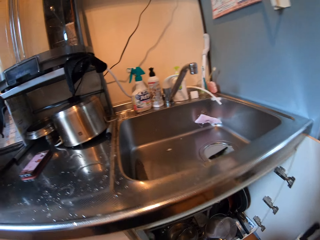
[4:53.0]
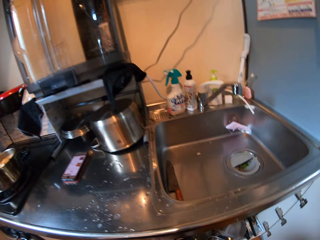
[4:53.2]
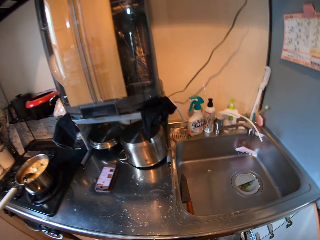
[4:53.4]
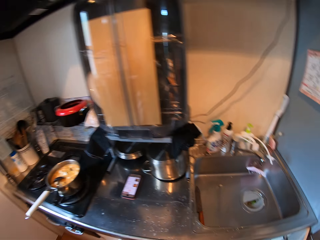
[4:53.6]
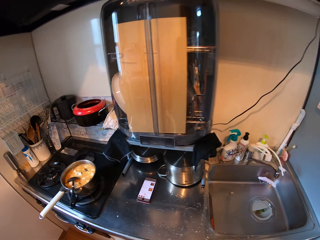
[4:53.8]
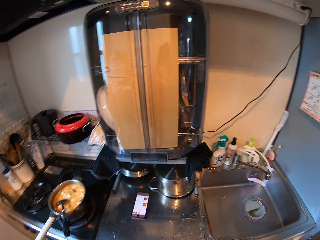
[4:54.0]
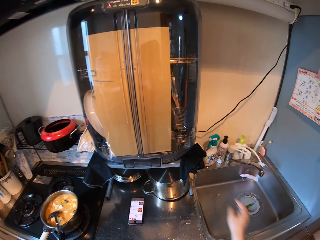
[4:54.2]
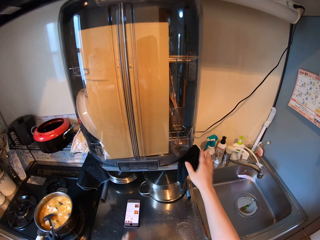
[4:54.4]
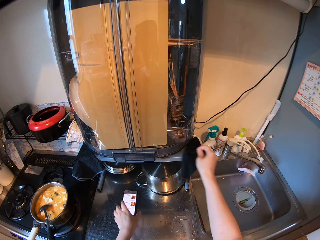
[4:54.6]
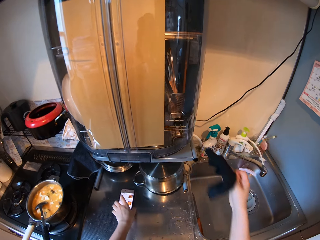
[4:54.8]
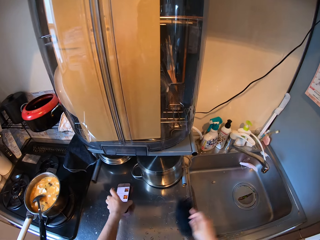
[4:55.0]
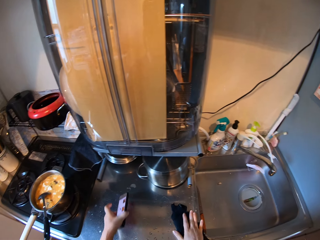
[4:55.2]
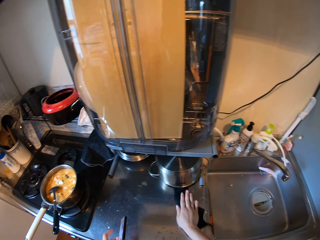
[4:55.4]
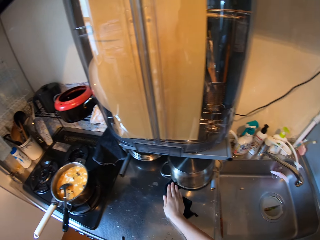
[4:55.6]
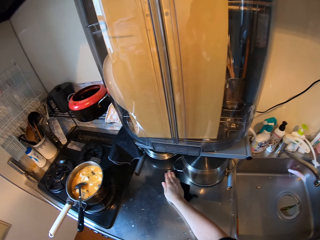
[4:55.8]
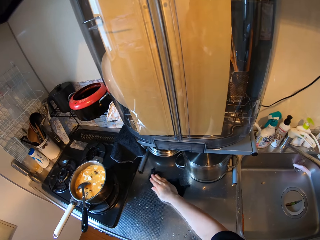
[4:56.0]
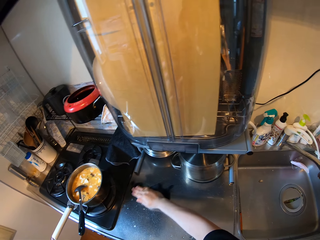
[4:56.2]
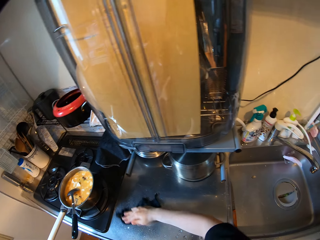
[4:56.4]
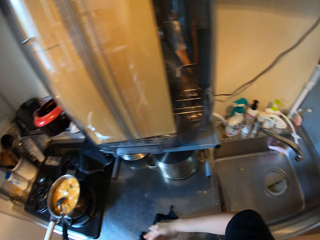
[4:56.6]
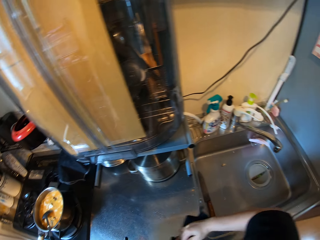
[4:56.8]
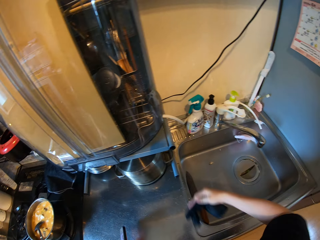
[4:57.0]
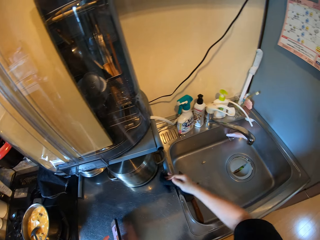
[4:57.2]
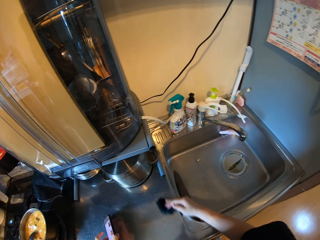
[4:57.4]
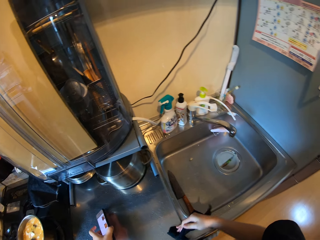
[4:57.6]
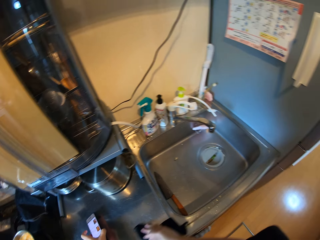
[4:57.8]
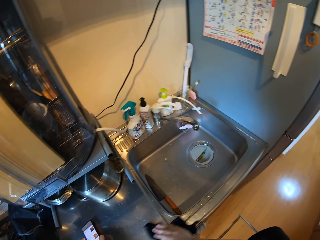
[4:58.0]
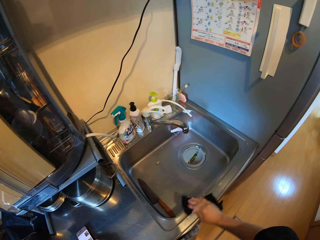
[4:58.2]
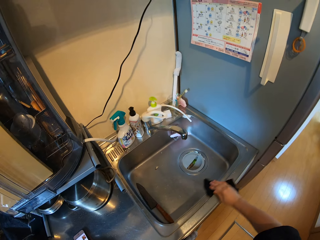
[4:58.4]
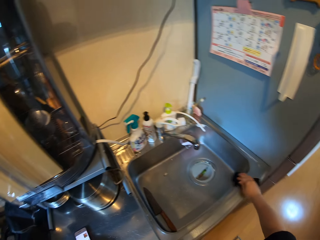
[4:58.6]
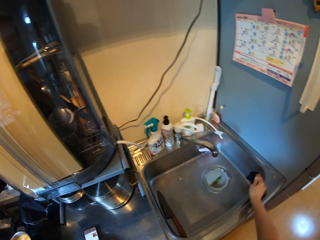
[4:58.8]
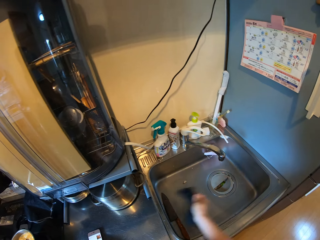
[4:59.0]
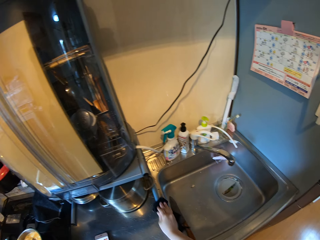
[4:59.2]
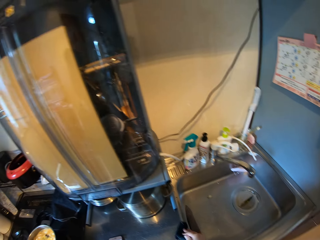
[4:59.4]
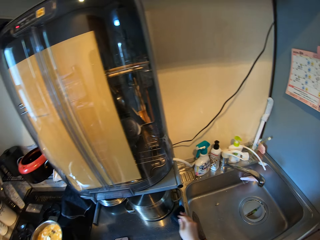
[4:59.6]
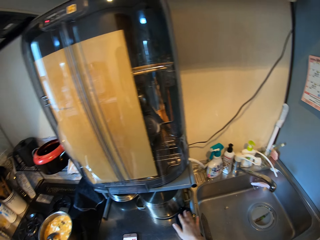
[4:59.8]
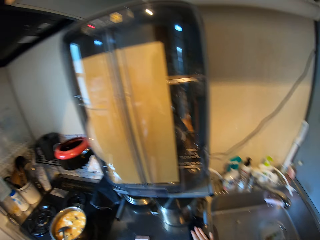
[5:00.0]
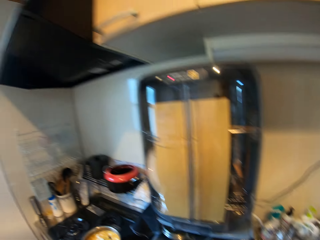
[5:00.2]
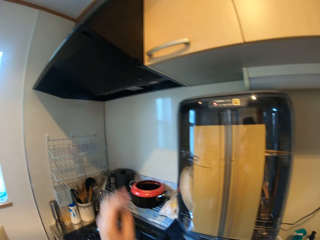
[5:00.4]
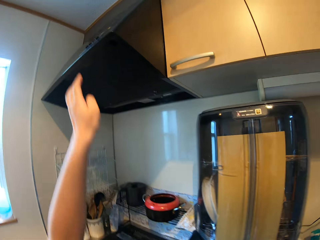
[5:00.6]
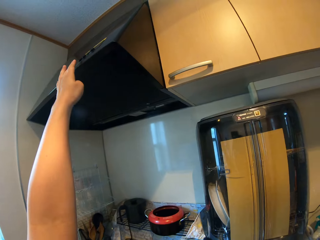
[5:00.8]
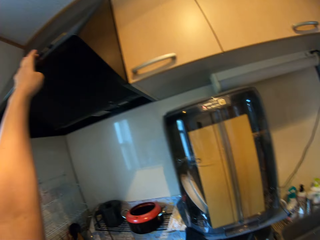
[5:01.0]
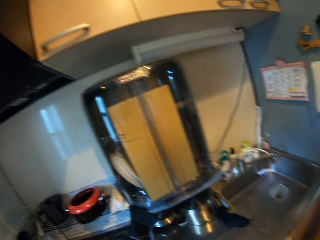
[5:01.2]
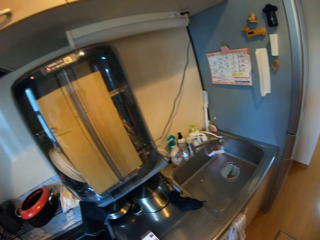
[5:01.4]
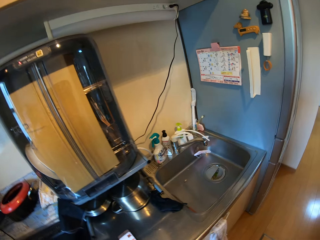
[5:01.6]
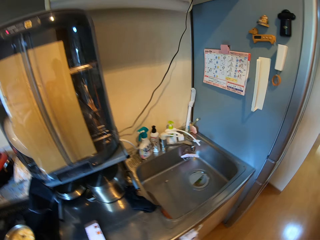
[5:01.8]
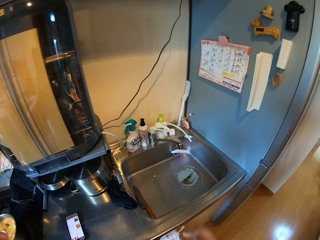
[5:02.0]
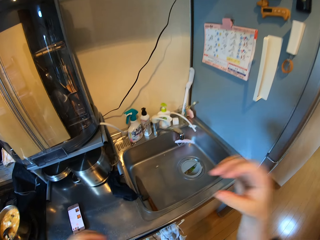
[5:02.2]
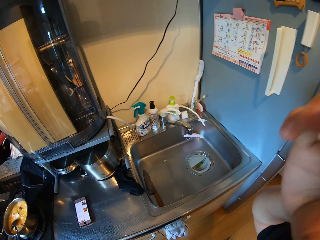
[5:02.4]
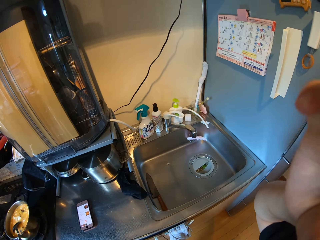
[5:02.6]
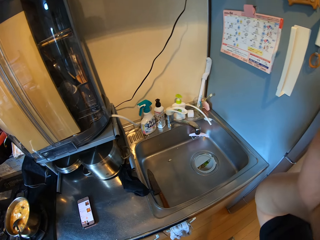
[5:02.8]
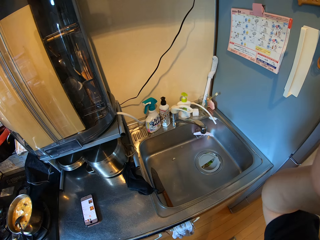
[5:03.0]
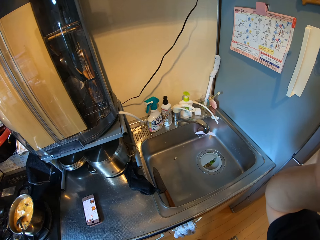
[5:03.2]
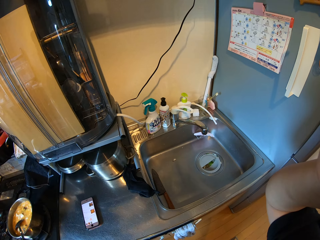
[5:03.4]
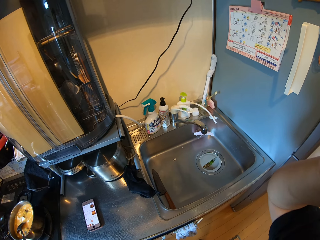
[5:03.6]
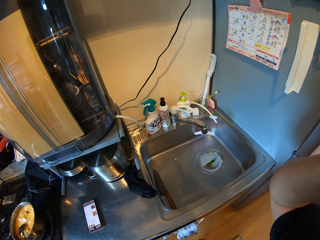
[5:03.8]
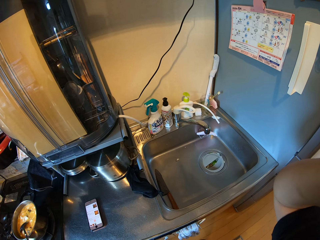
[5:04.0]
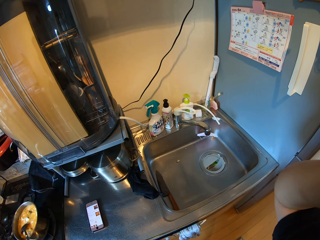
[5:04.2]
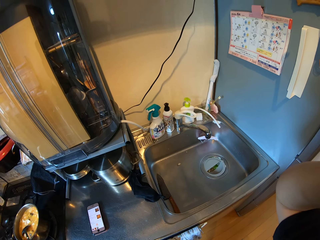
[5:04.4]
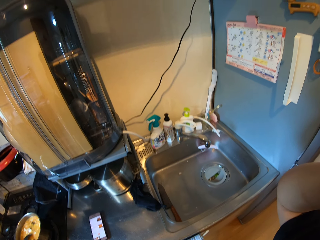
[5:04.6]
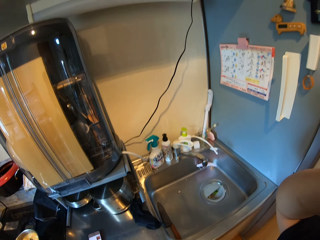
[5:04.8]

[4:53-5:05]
The camera wearer closes the cabinet. He picks up a kitchen towel on the shelf in the kitchen and picks up a phone on the kitchen cabinet with his left hand. He cleans the kitchen cabinet with the kitchen towel in his hand. He drops the phone back on the kitchen cabinet. He cleans part of the kitchen basin sink with the kitchen towel. He drops the kitchen towel on the kitchen cabinet. He presses the air conditioner button. He operates a range hood with his left hand. He moves toward the sink. He lifts the hand.
